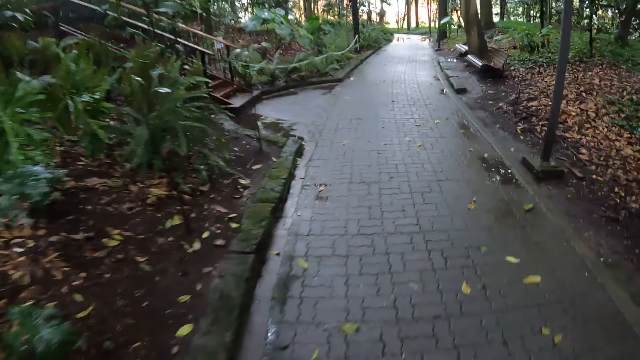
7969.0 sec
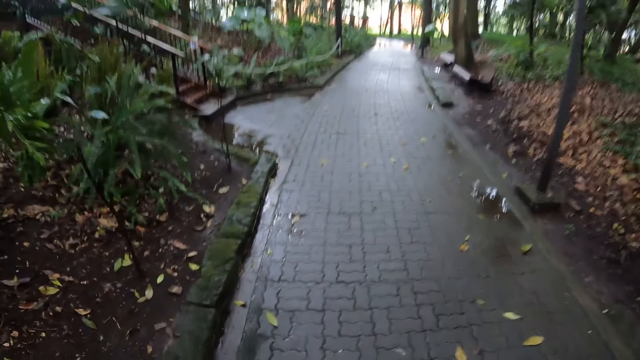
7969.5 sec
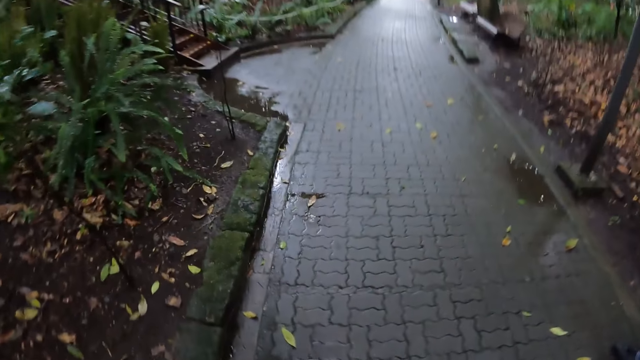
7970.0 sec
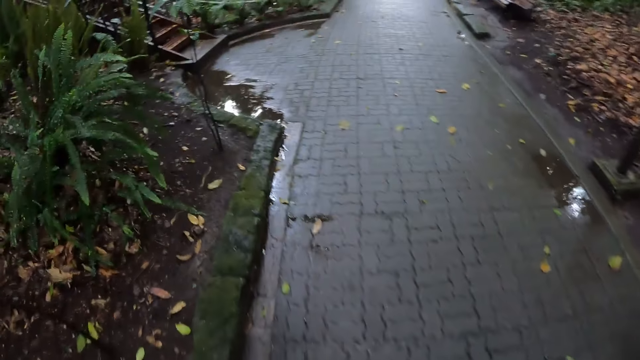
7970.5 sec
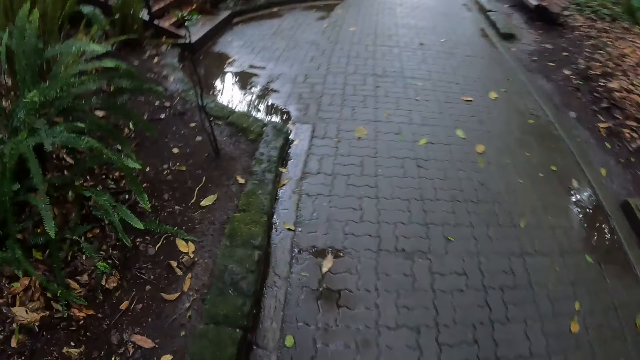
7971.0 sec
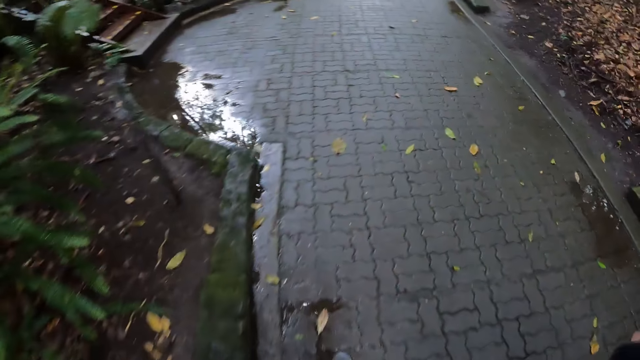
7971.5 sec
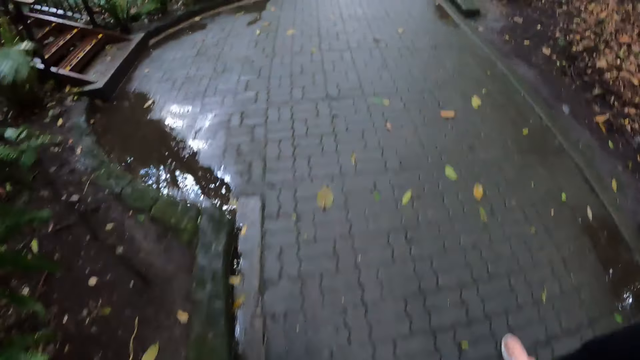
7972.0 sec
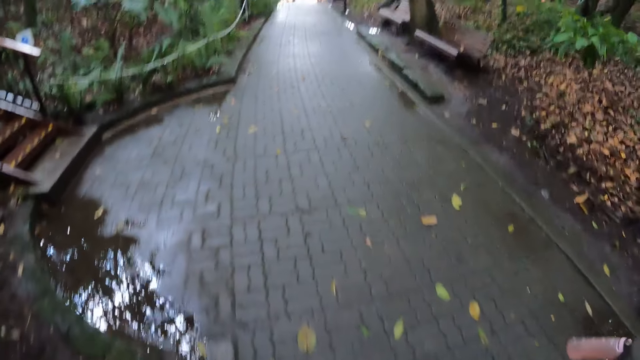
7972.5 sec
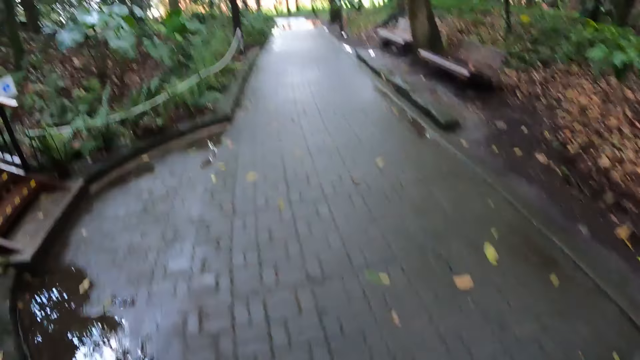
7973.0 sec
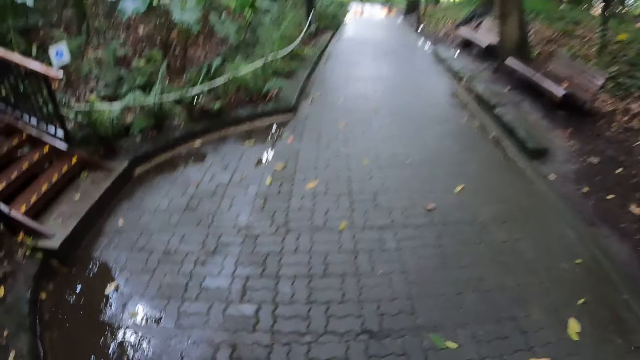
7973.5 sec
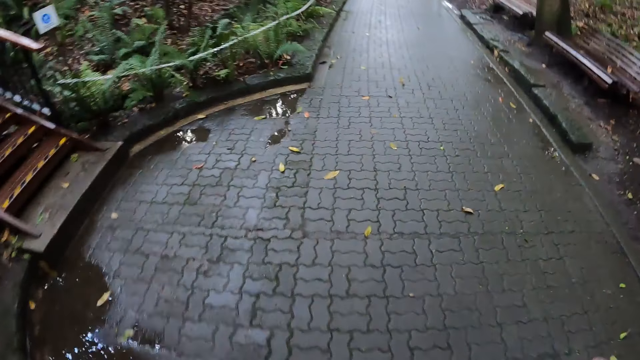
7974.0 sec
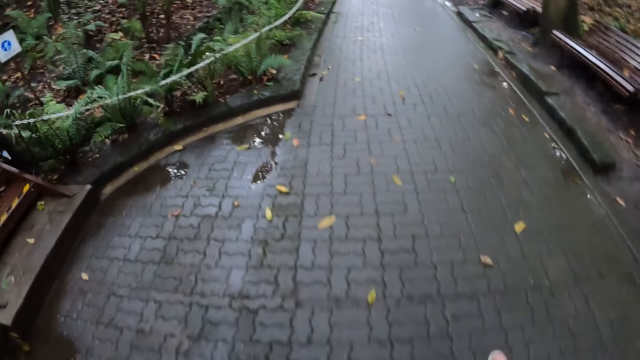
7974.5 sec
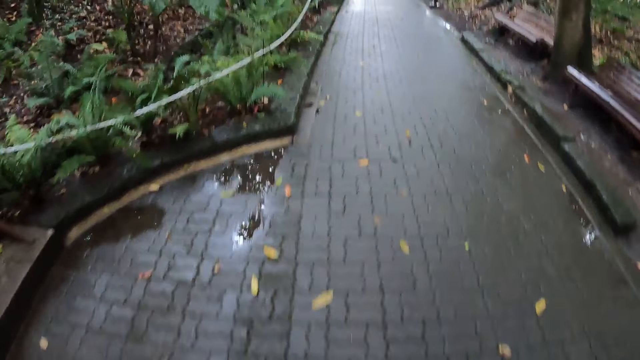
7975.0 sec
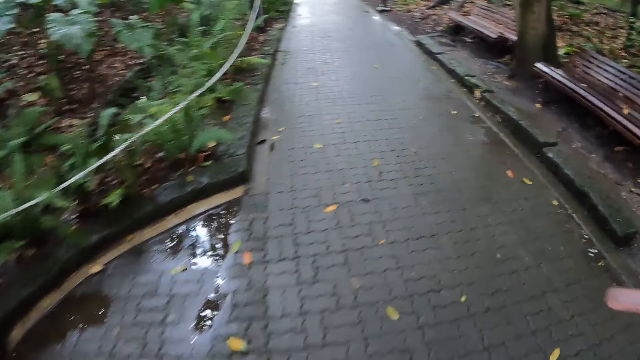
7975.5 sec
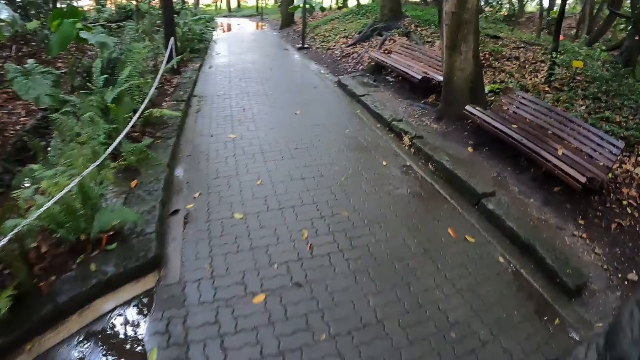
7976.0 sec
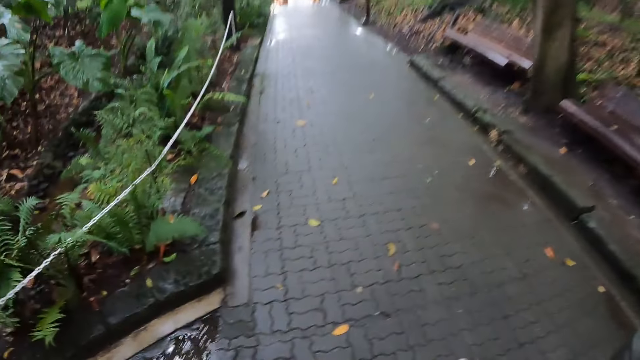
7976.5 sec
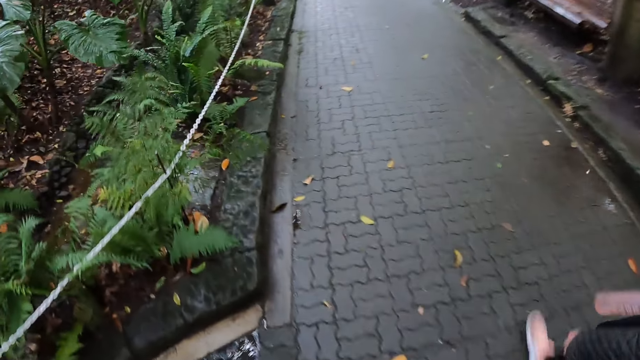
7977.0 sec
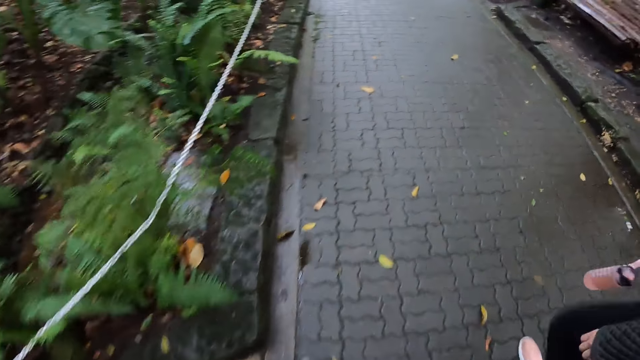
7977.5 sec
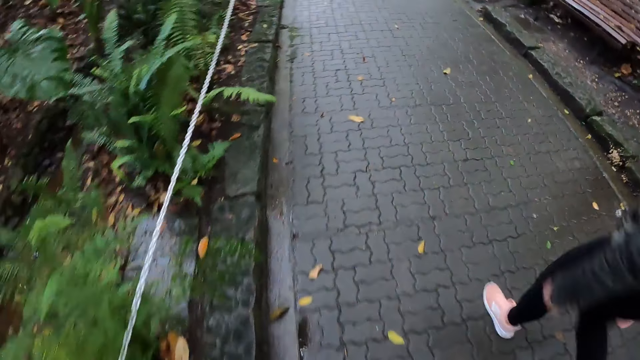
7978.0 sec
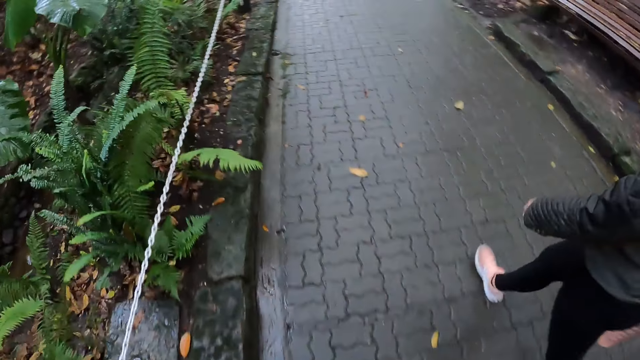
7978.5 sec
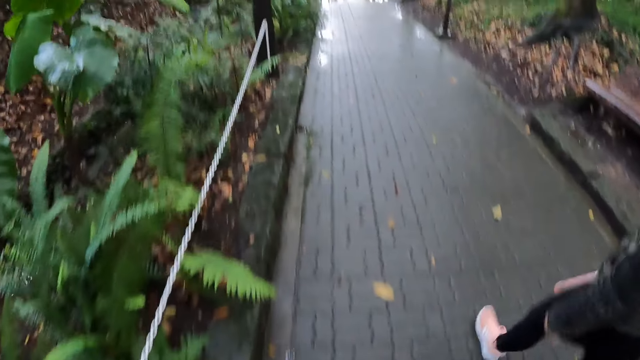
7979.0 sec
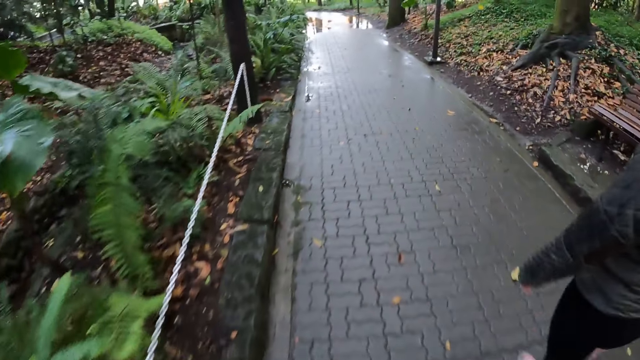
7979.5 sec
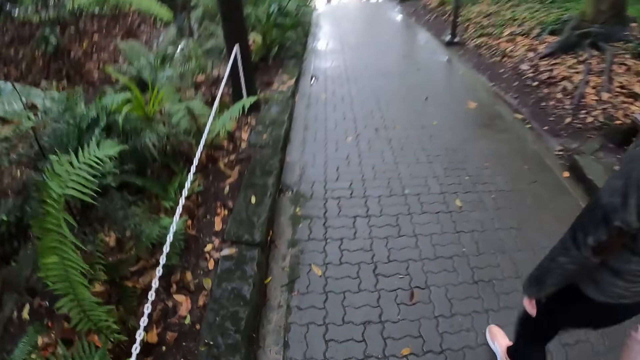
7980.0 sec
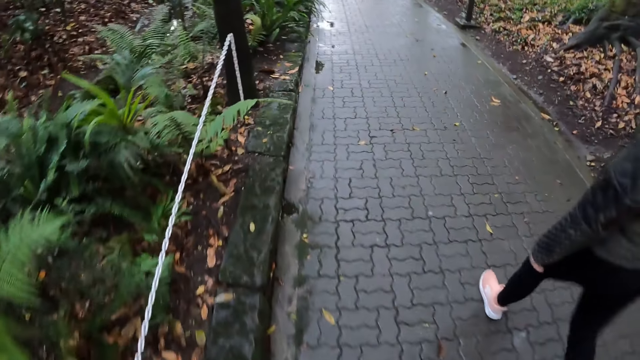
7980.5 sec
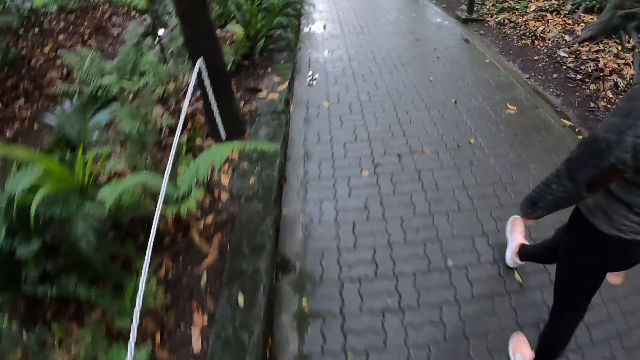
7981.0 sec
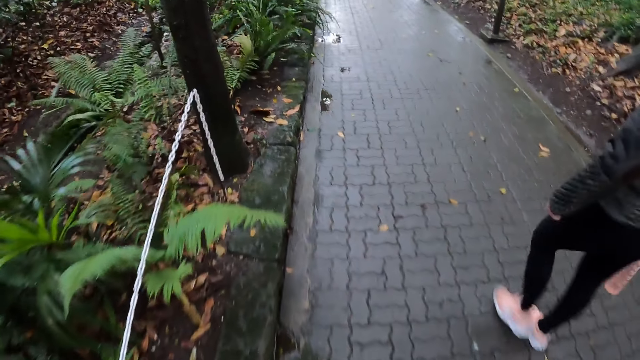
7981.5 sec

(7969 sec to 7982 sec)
A woman walks past the camera wearer in the park. The camera wearer interacts with another woman.

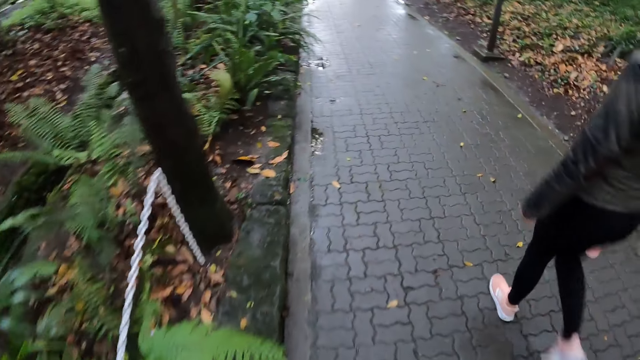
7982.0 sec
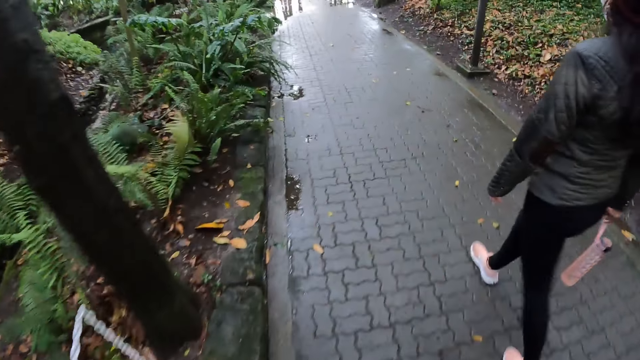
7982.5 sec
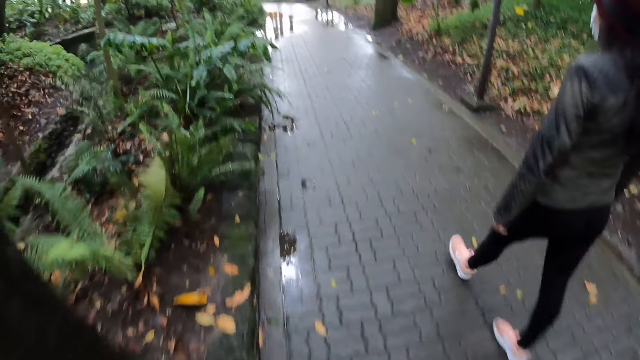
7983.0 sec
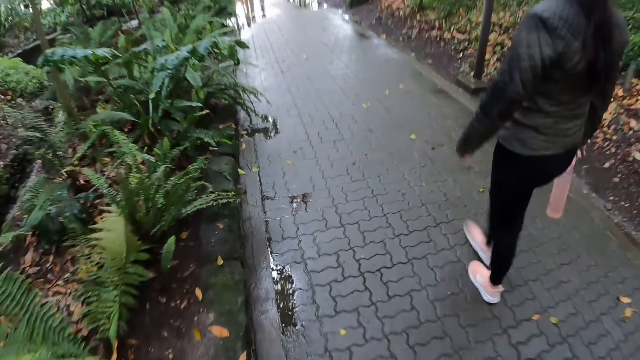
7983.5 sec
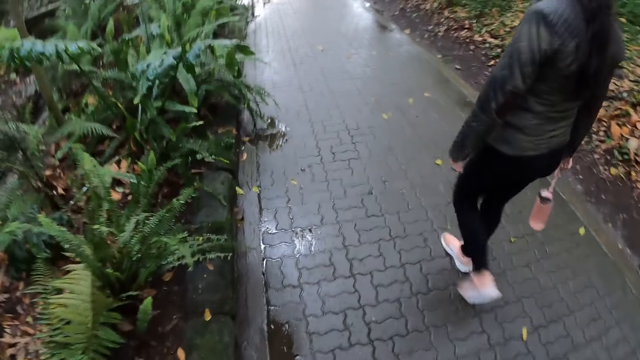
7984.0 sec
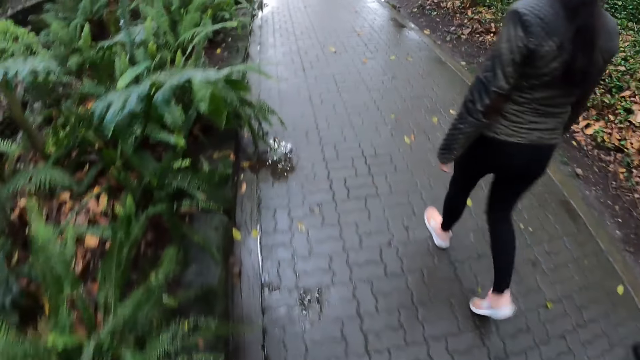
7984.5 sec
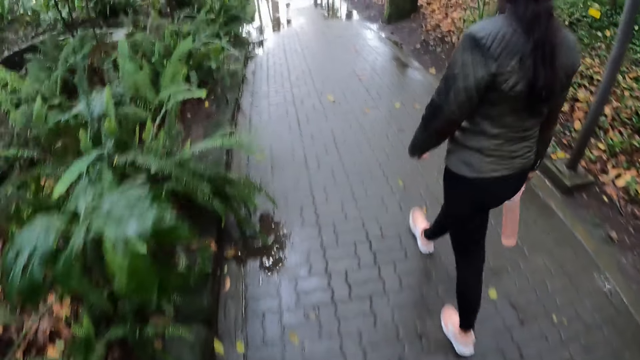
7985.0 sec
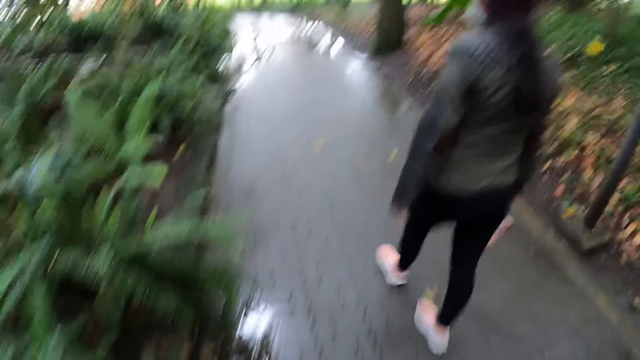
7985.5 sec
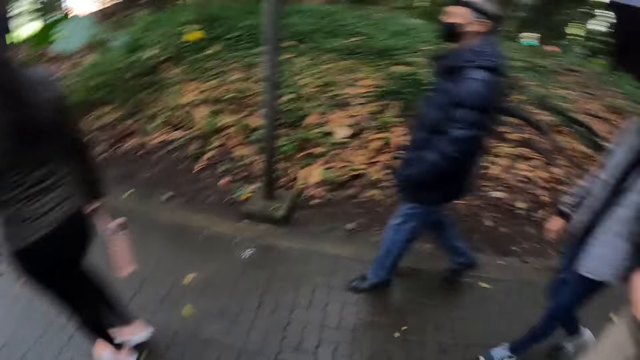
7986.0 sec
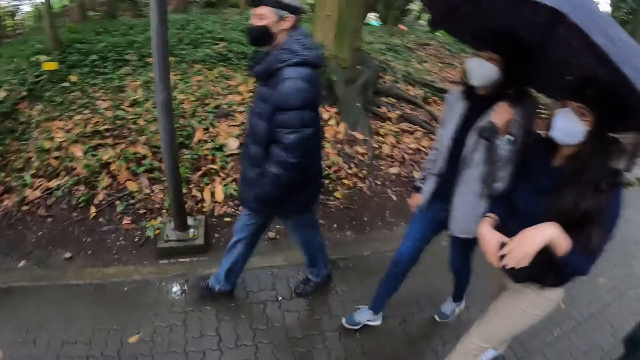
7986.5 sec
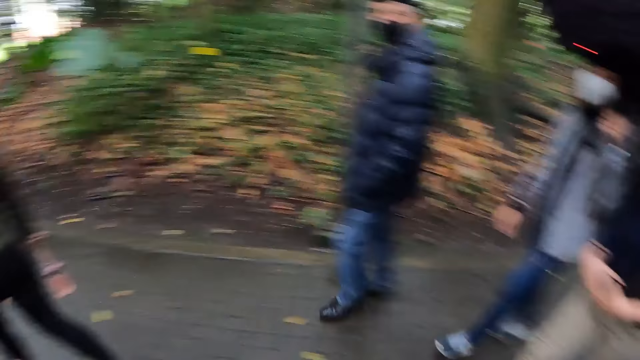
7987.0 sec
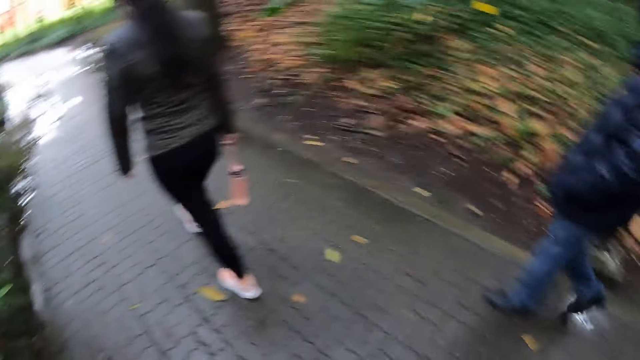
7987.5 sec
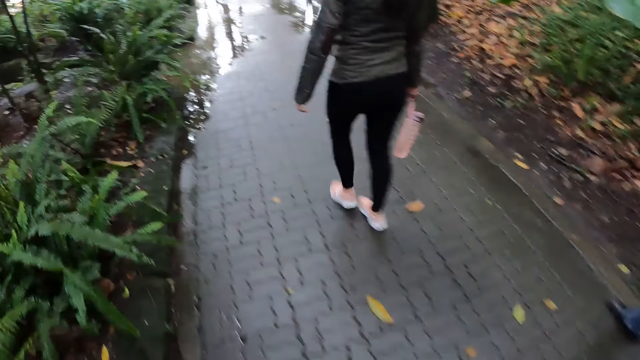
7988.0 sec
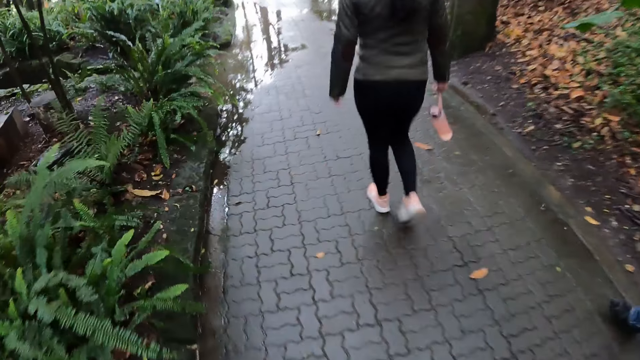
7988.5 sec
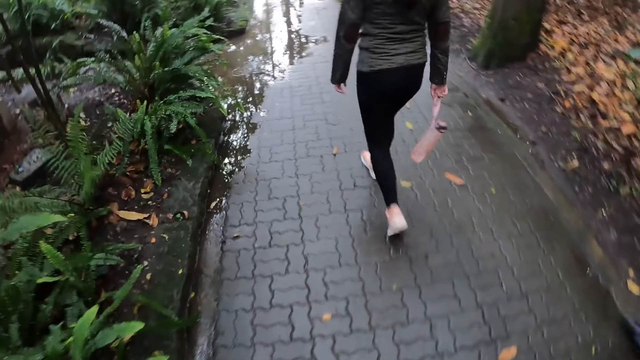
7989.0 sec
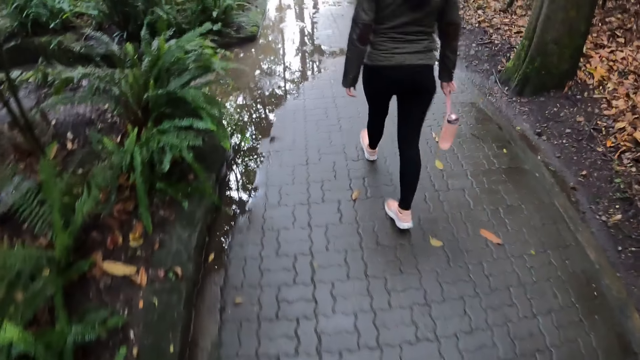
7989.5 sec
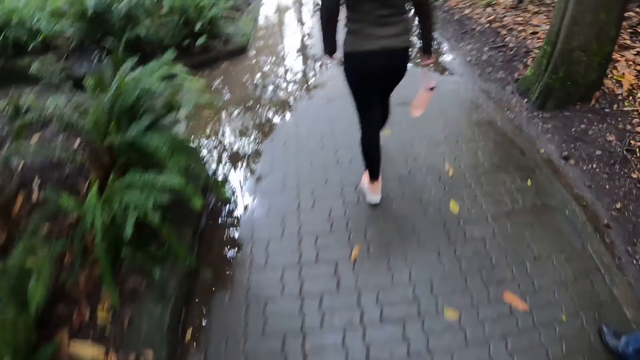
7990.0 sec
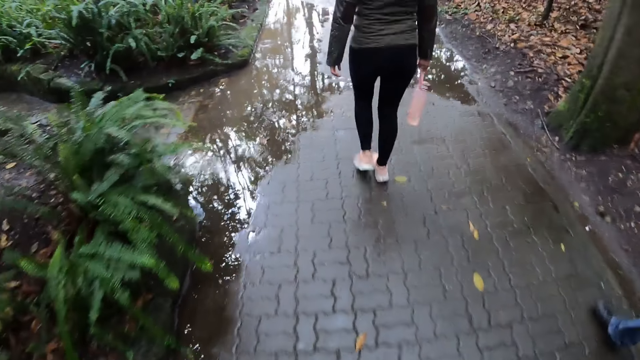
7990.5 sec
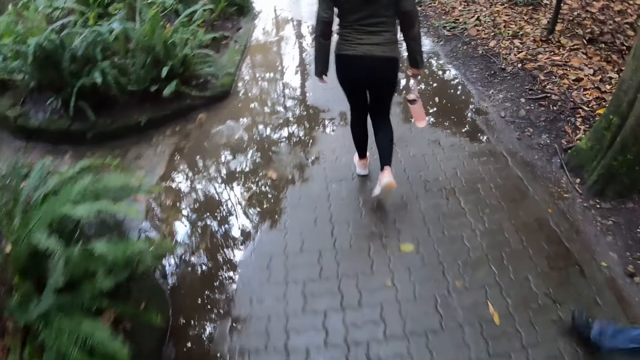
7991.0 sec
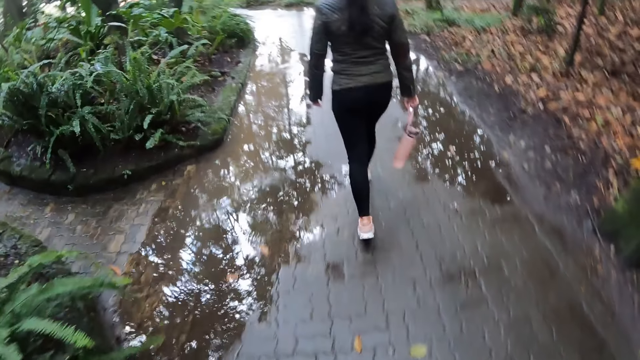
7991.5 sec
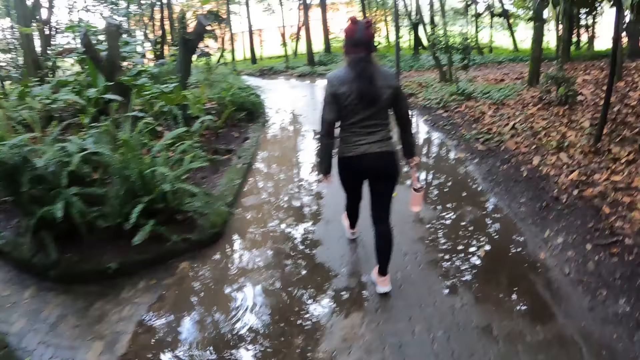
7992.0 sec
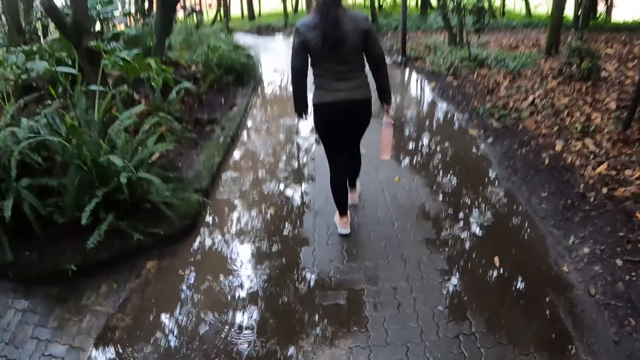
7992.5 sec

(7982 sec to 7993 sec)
The camera wearer turns his head.
